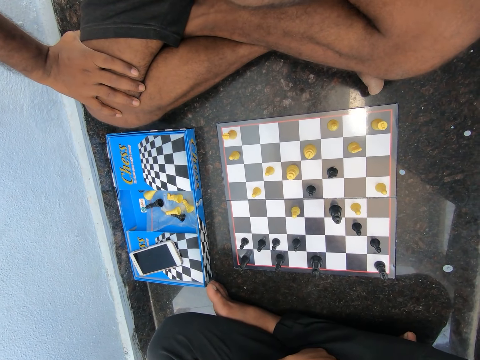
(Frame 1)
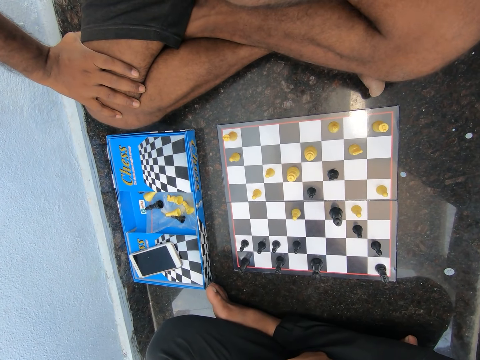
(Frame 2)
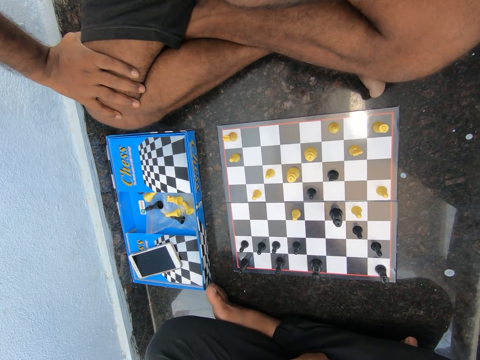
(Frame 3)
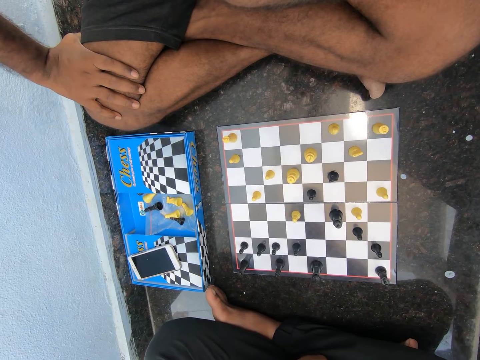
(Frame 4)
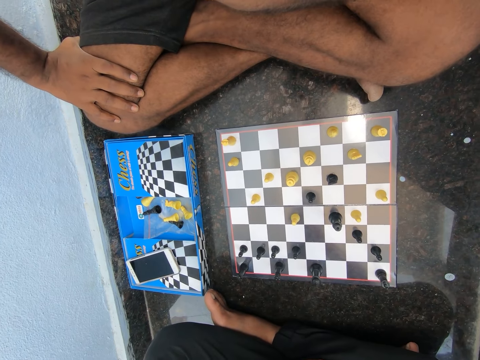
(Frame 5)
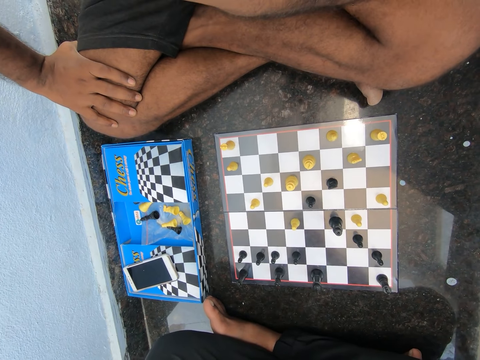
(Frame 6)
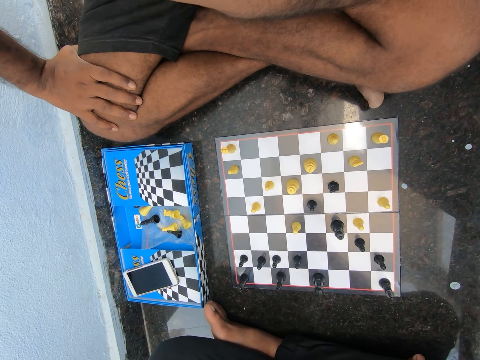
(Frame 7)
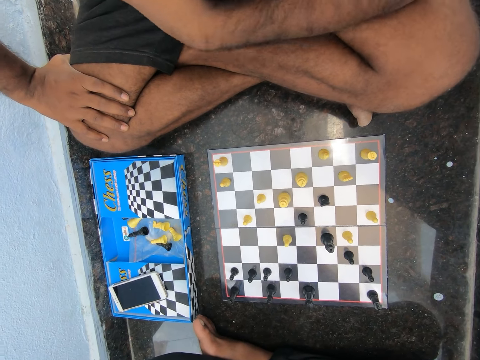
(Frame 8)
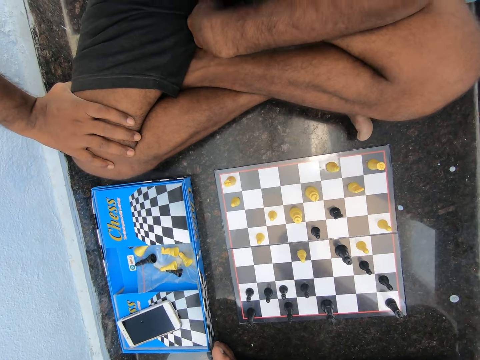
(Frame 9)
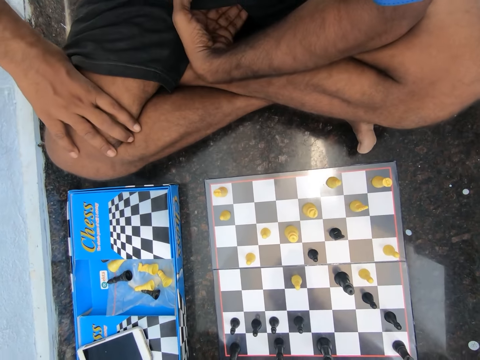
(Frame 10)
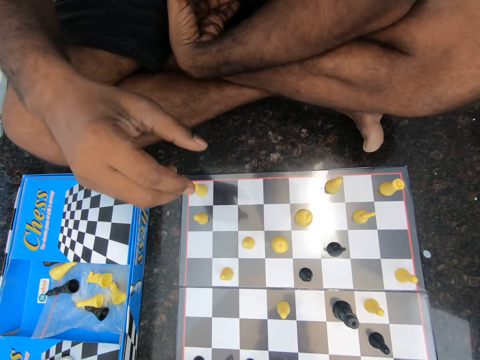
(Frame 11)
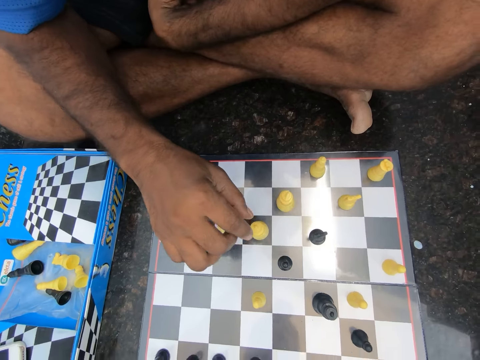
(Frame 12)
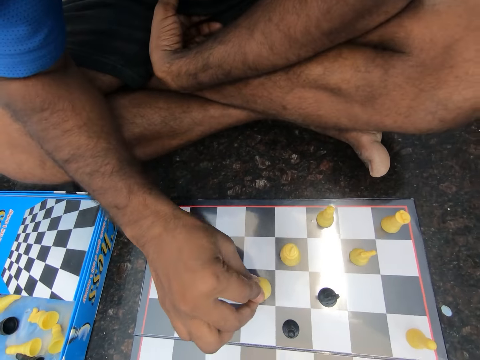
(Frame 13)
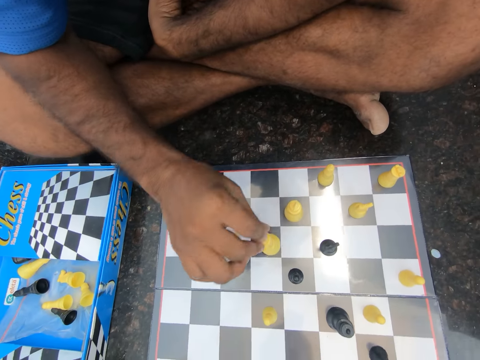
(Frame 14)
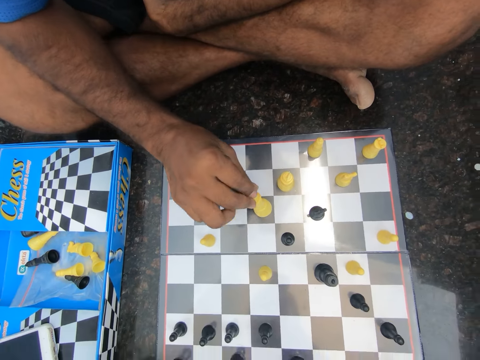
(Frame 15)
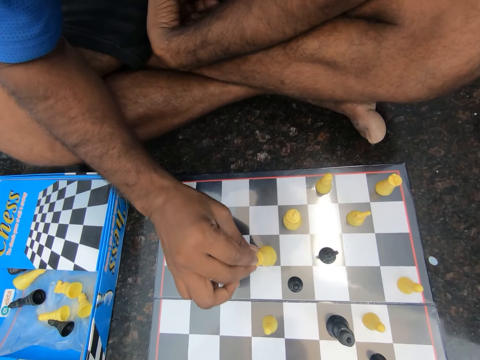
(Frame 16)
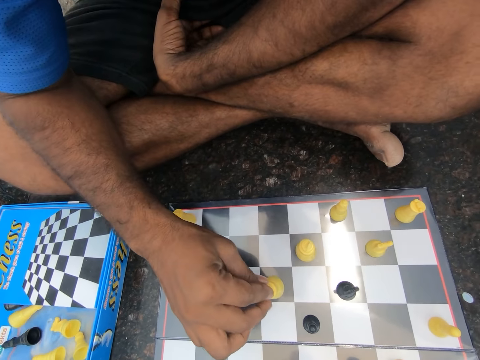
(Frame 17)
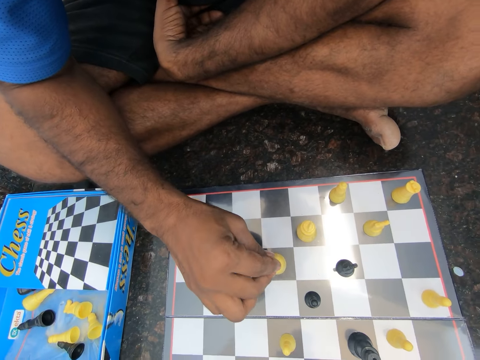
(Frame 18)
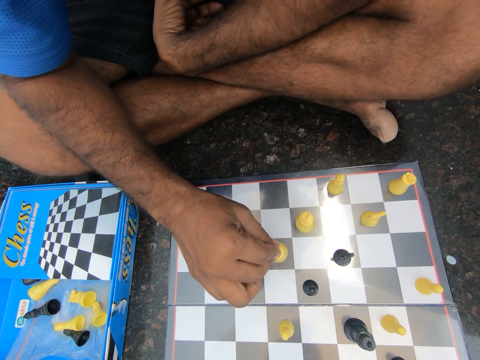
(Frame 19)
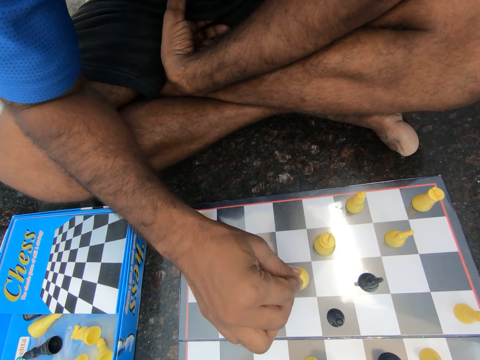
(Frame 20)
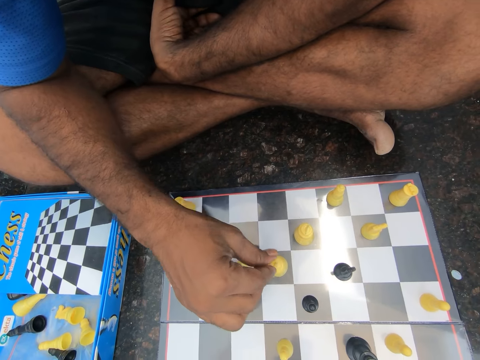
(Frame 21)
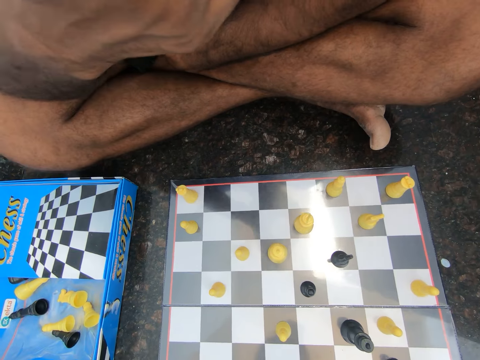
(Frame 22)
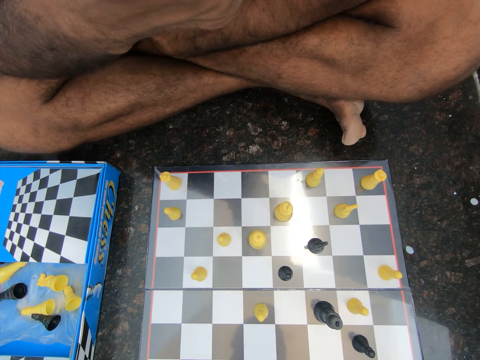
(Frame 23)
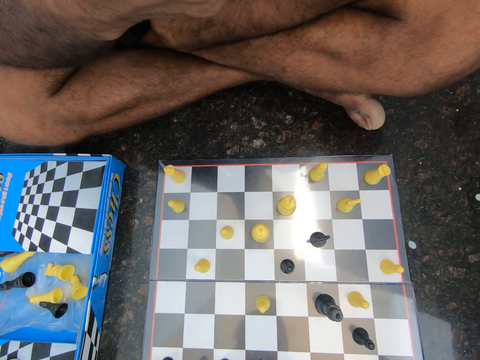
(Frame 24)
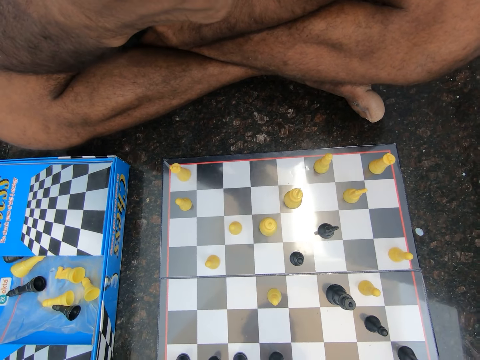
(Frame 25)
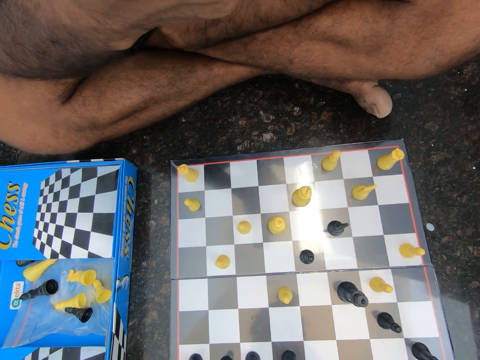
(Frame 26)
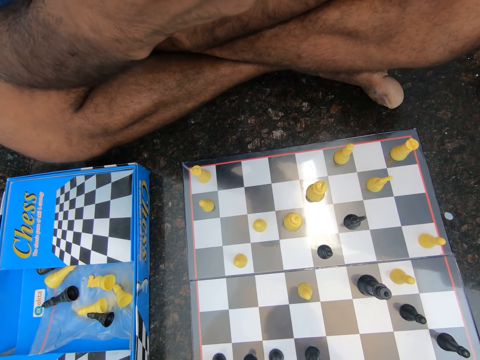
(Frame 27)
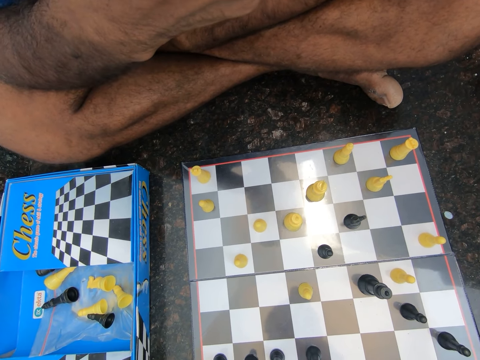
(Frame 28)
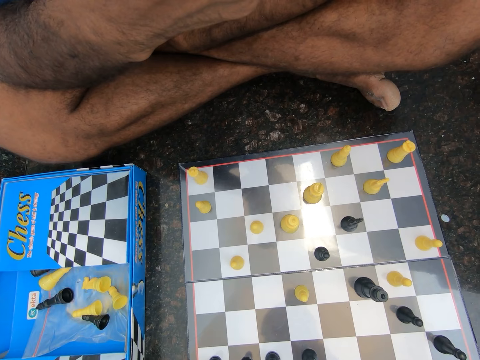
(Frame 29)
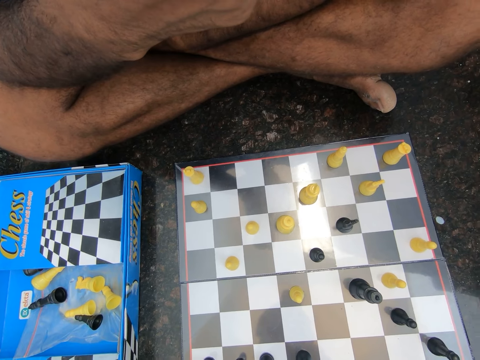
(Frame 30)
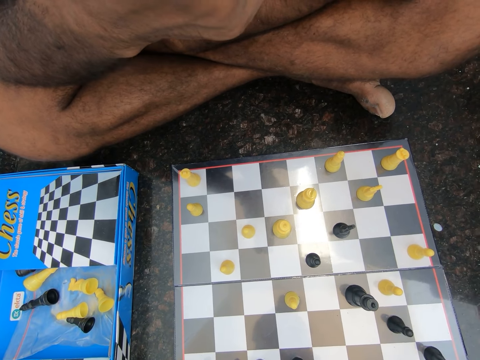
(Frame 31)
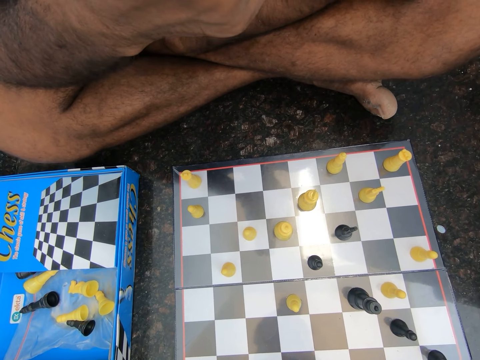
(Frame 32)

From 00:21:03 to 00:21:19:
The man moves a hand, removes a hand from his lap, and plays chess on the floor of the room. He picks up a chess piece and puts the chess piece on the board. He touches his face. He moves his toes.

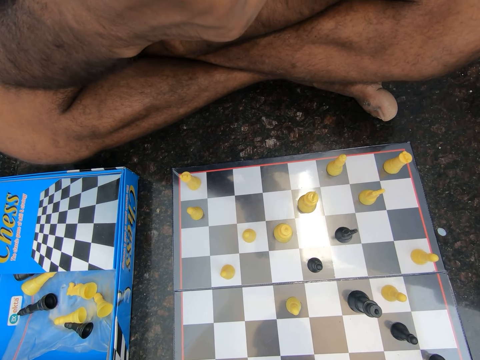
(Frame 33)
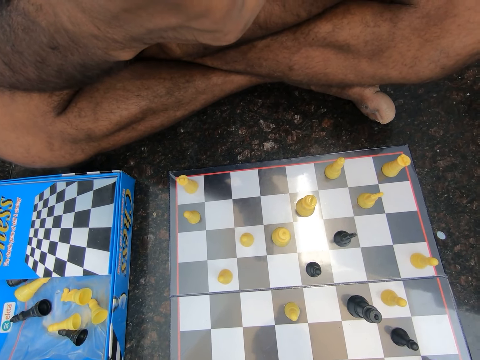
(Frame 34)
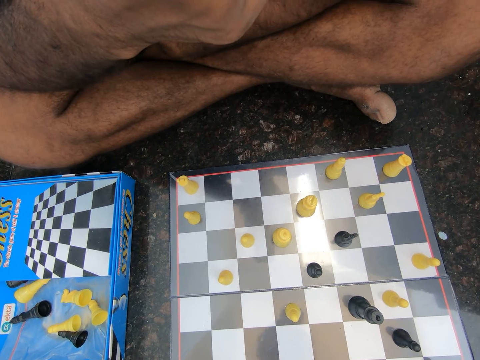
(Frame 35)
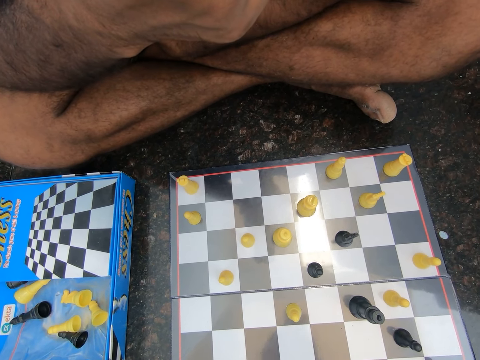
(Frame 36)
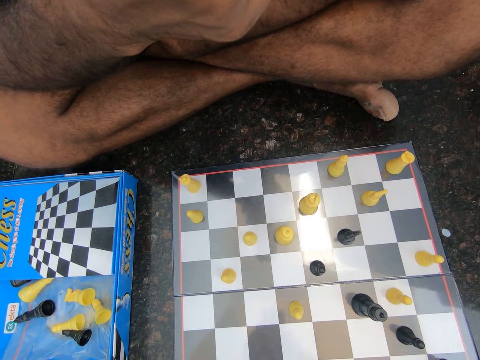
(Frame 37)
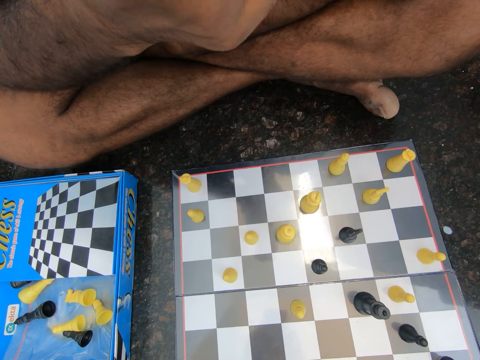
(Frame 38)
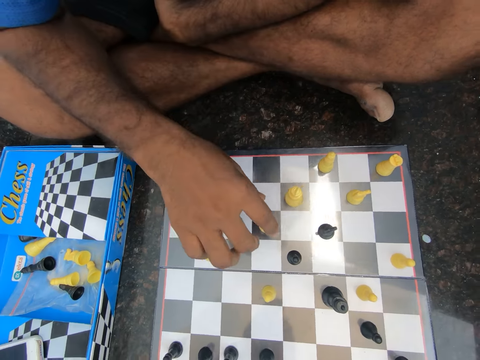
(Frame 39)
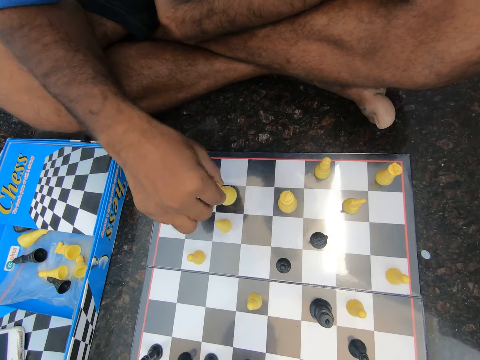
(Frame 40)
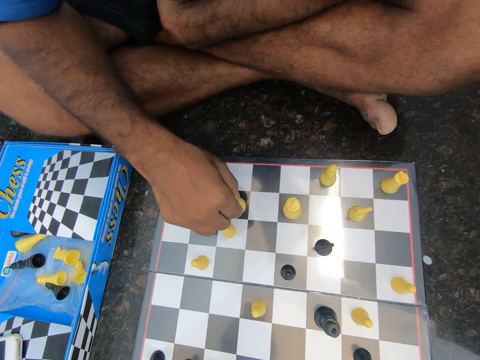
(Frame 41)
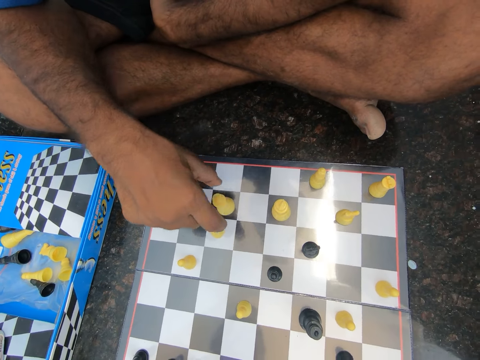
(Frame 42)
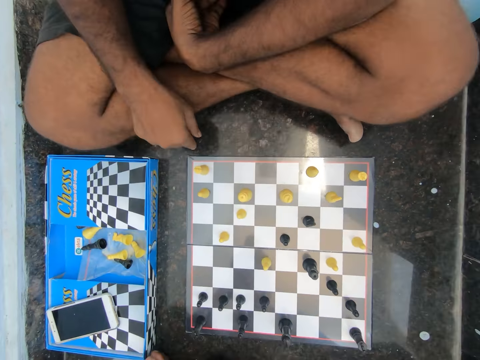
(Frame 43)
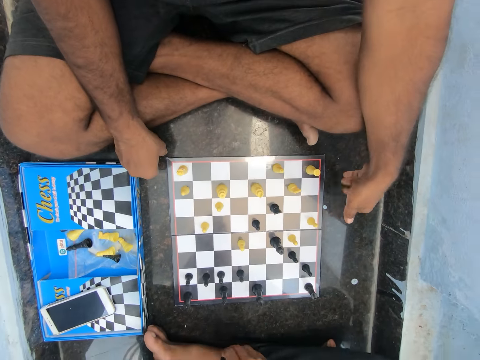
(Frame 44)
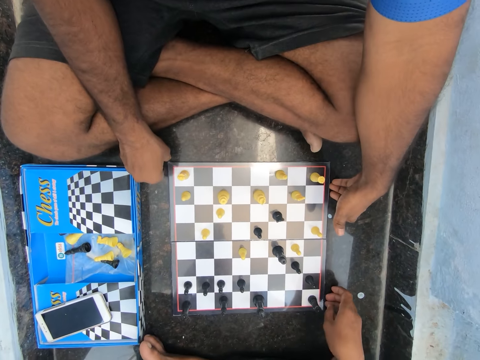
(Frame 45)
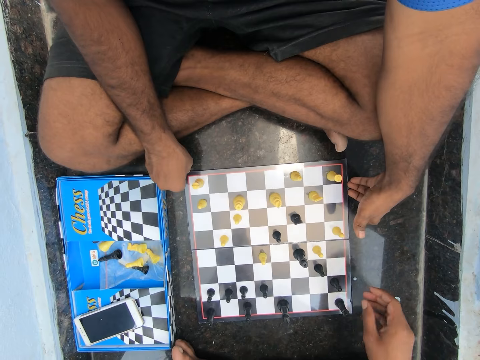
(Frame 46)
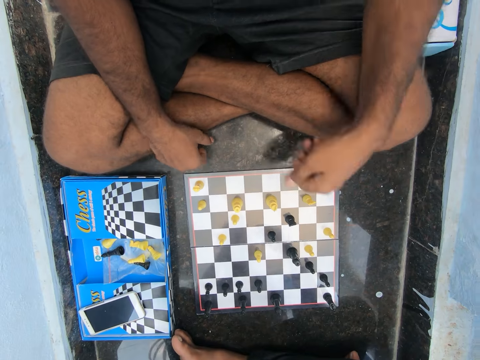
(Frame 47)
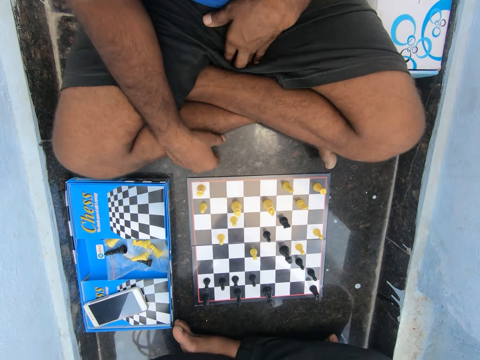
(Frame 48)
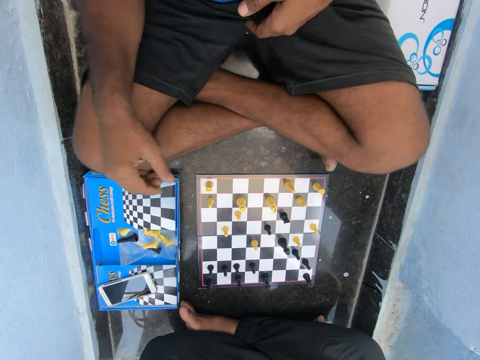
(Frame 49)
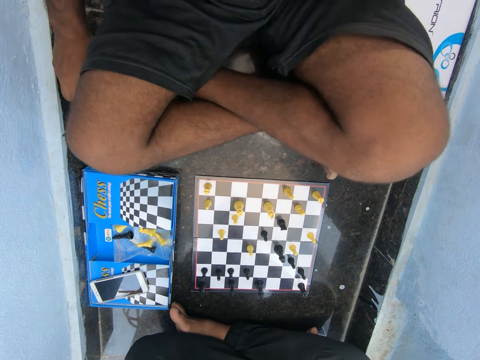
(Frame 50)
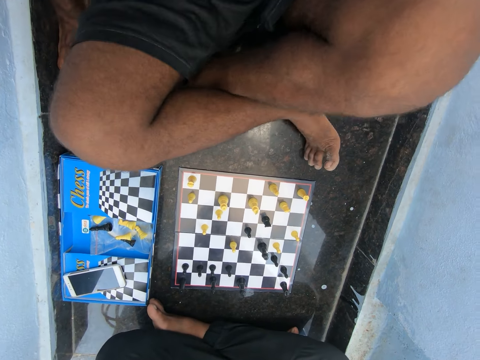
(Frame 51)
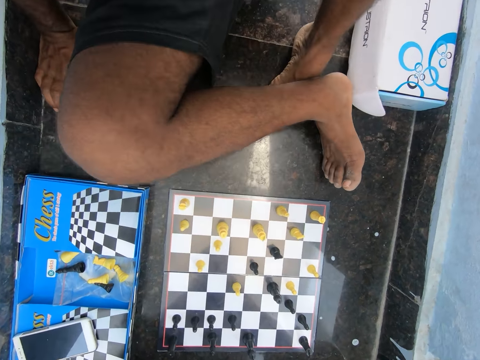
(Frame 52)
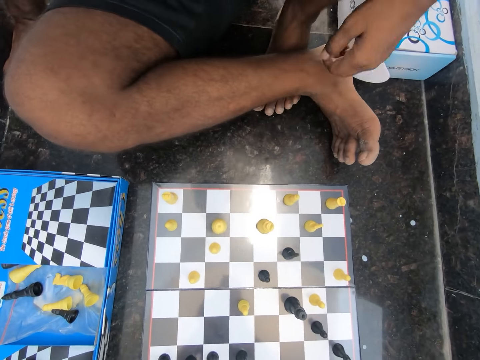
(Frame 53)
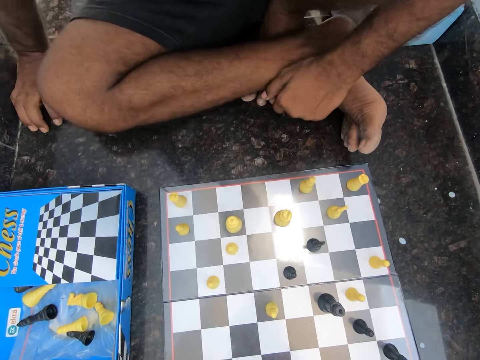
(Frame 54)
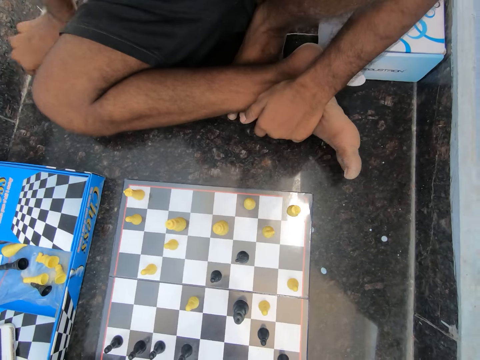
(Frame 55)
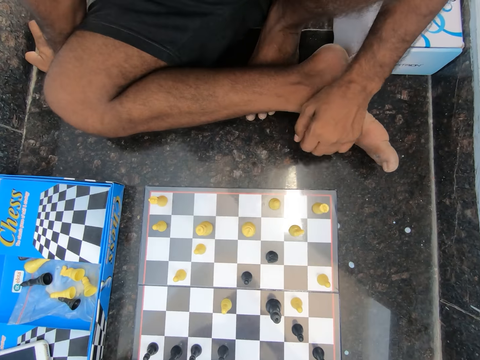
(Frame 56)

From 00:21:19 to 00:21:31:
A man moves a chess piece. The man plays chess on the floor of the room. The man holds the chess board. The camera wearer adjusts the chess board with the man. The man moves the chess board. The camera wearer removes the hand from the chess board. The man removes his hand from the chess board, scratches his shorts and moves a hand. The man adjusts his body on the floor of the room.
